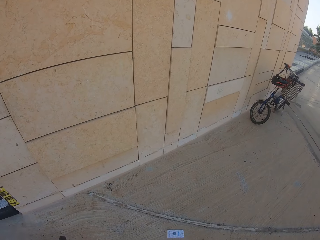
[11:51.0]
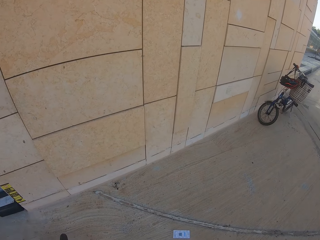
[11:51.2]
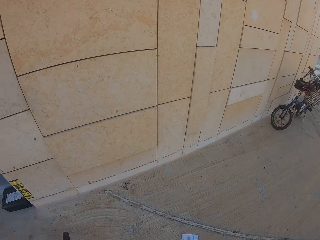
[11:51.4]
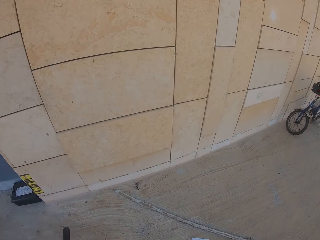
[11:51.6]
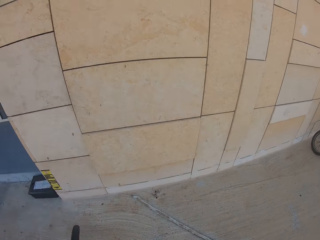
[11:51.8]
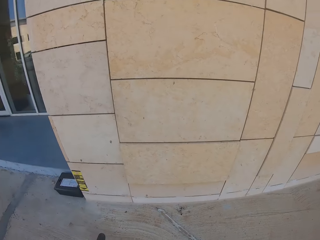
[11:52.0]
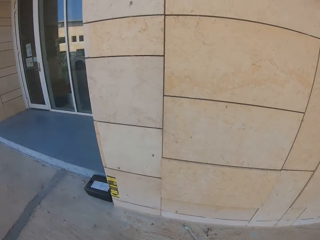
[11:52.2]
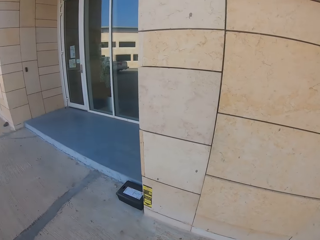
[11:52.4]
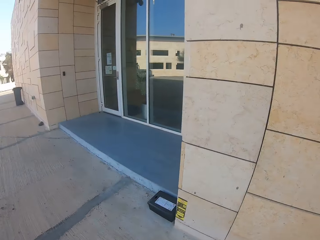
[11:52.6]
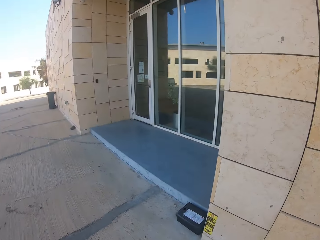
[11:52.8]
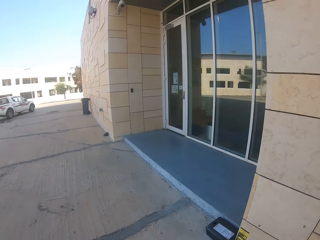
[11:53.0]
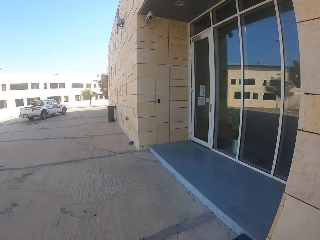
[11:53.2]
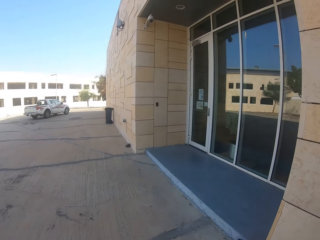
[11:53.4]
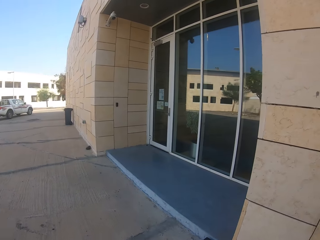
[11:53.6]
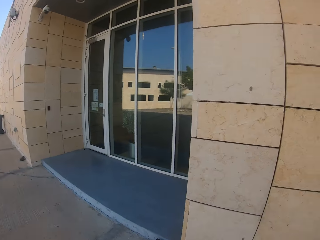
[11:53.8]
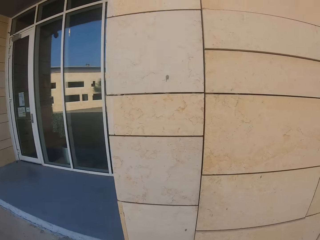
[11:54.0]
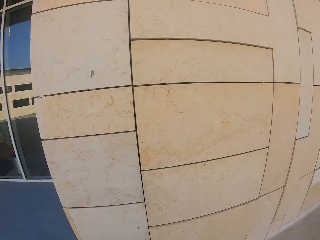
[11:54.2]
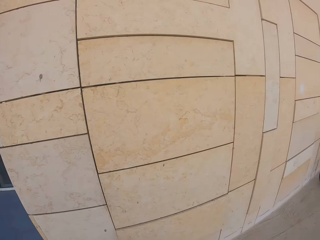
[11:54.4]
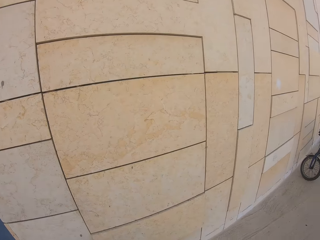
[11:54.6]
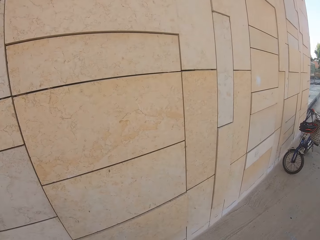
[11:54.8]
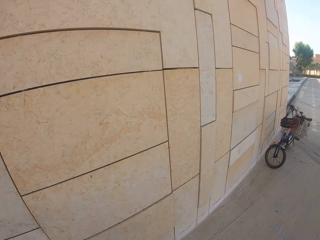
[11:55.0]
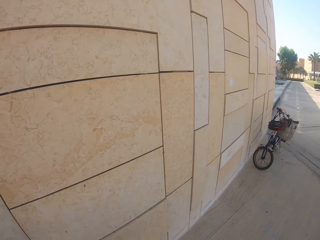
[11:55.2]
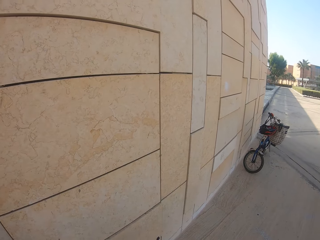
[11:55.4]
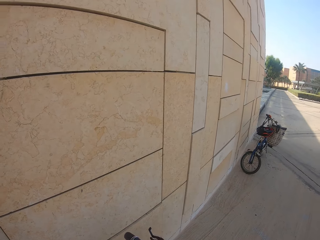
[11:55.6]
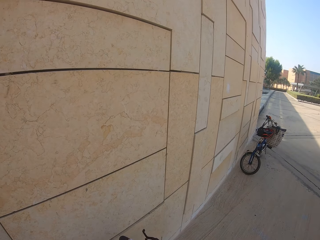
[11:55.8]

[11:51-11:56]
The camera wearer looks around the building. A white truck passes them.

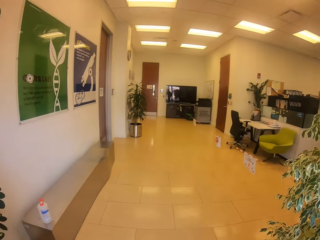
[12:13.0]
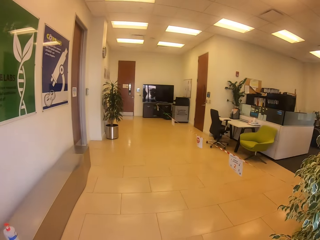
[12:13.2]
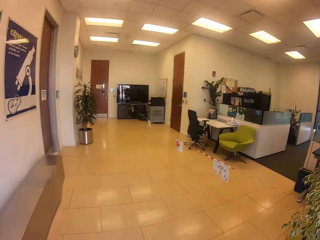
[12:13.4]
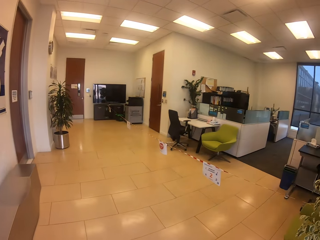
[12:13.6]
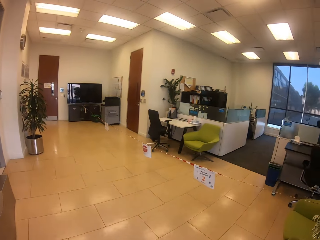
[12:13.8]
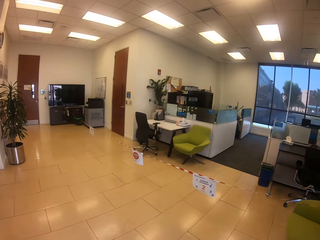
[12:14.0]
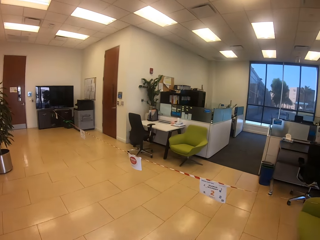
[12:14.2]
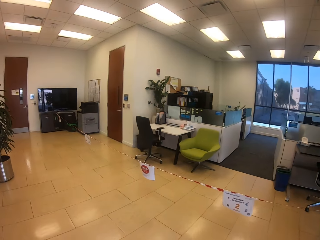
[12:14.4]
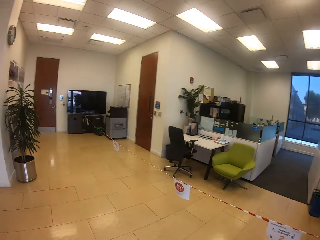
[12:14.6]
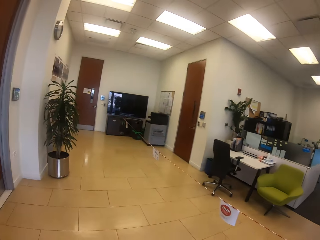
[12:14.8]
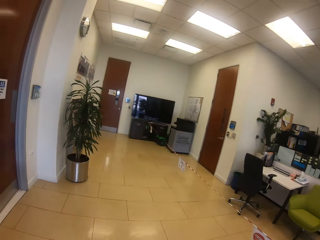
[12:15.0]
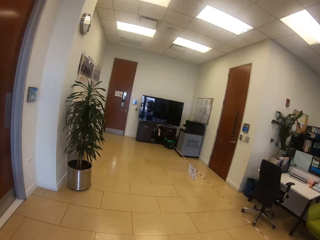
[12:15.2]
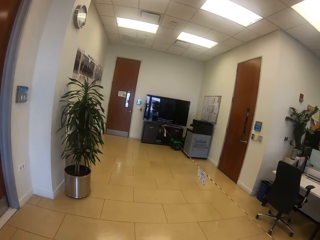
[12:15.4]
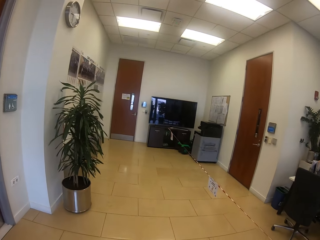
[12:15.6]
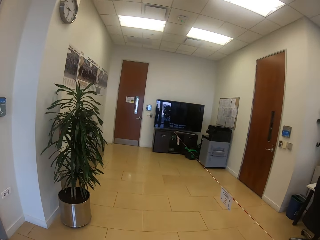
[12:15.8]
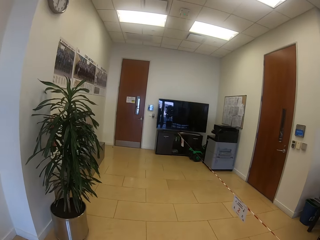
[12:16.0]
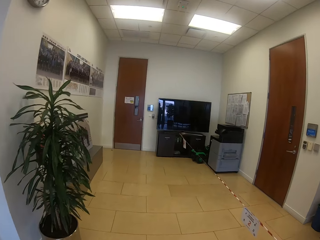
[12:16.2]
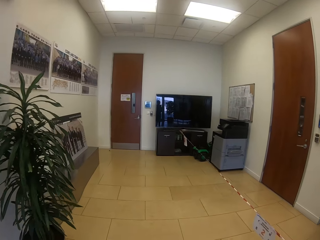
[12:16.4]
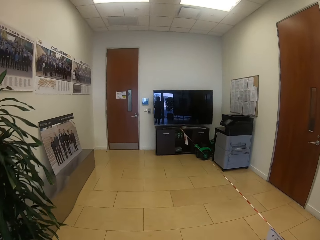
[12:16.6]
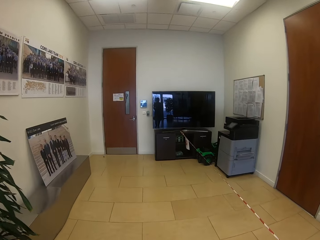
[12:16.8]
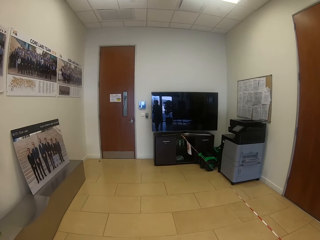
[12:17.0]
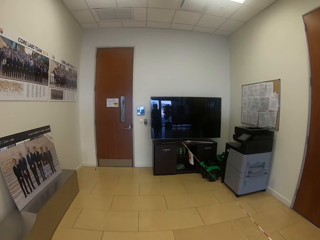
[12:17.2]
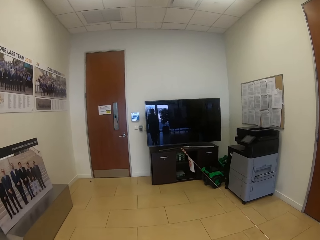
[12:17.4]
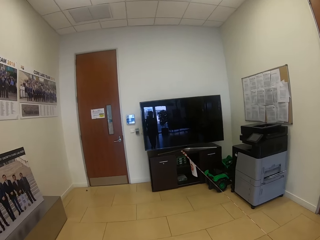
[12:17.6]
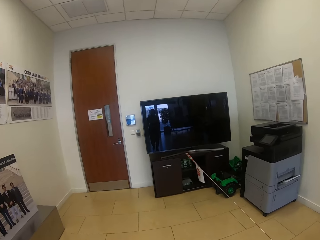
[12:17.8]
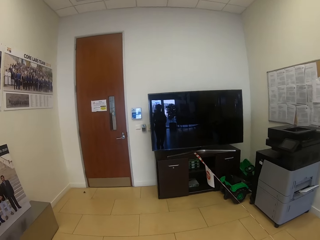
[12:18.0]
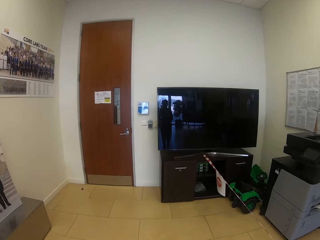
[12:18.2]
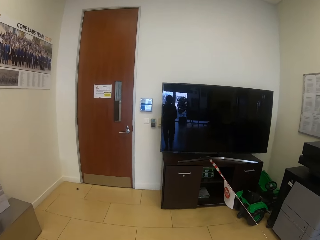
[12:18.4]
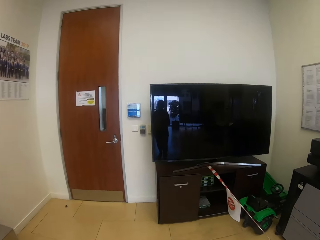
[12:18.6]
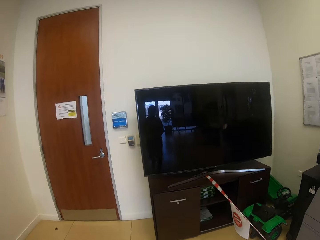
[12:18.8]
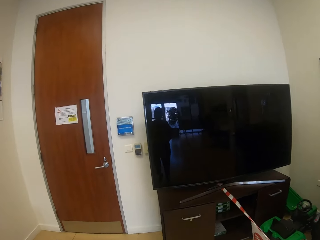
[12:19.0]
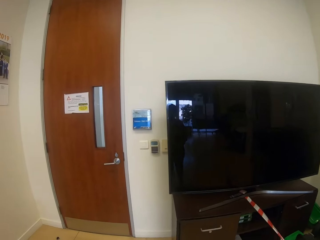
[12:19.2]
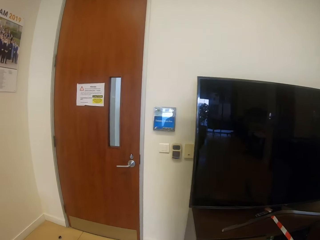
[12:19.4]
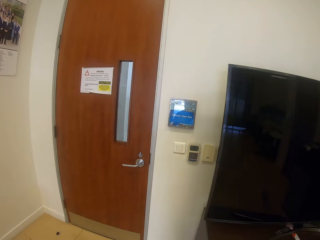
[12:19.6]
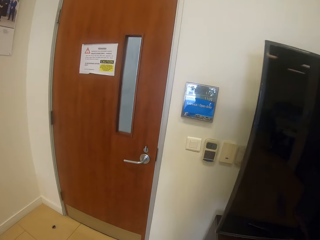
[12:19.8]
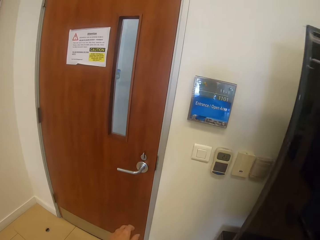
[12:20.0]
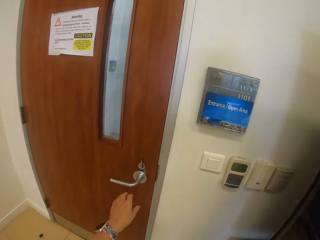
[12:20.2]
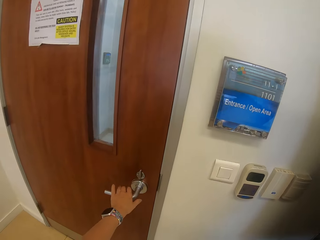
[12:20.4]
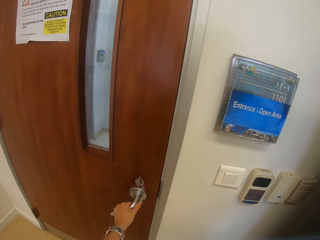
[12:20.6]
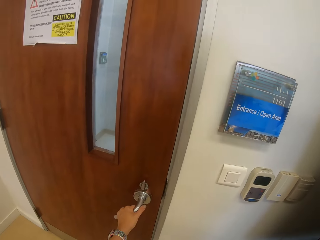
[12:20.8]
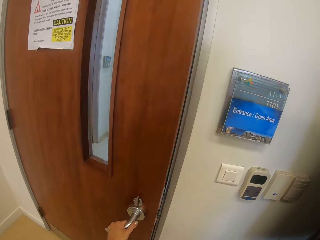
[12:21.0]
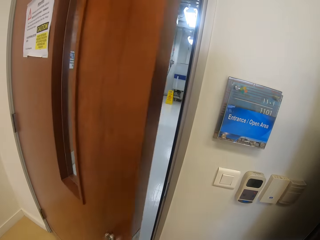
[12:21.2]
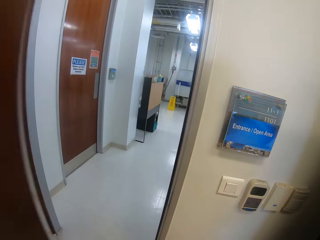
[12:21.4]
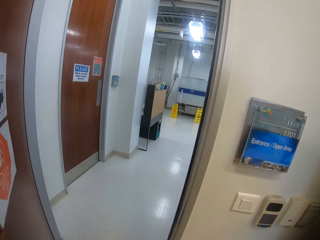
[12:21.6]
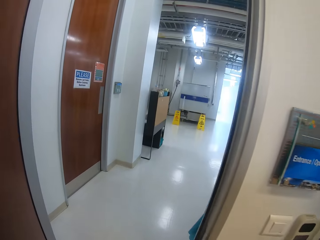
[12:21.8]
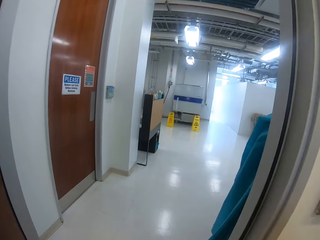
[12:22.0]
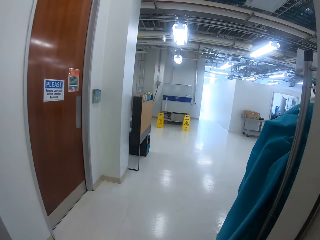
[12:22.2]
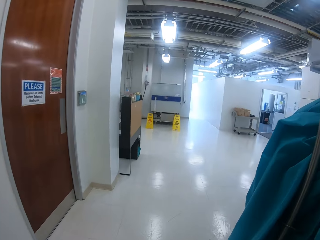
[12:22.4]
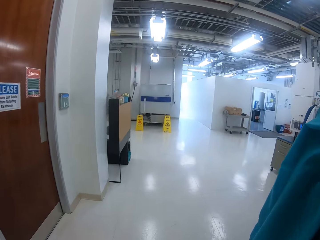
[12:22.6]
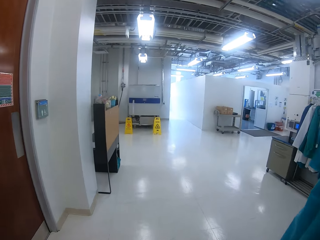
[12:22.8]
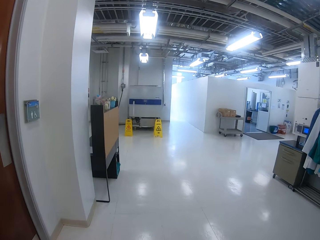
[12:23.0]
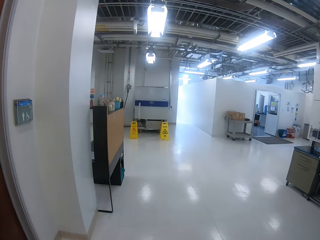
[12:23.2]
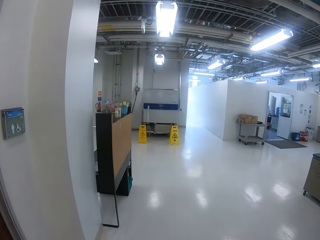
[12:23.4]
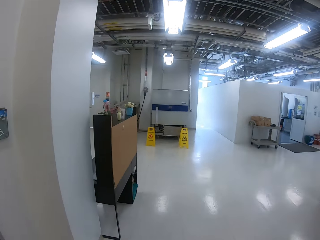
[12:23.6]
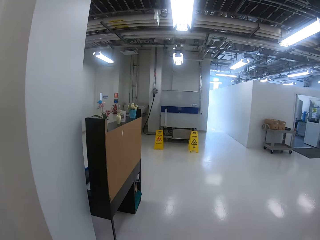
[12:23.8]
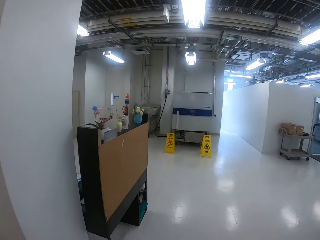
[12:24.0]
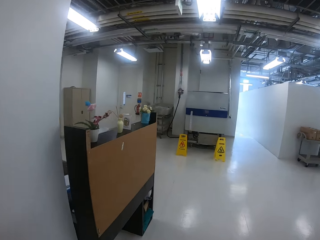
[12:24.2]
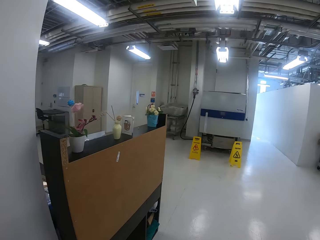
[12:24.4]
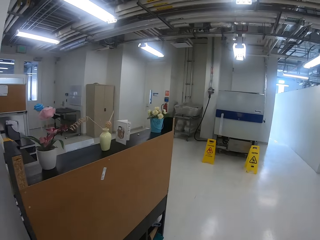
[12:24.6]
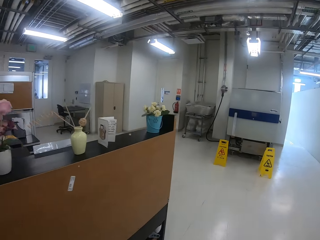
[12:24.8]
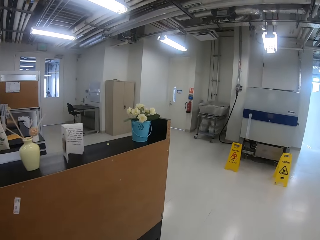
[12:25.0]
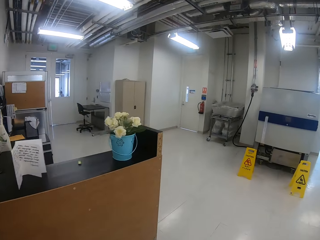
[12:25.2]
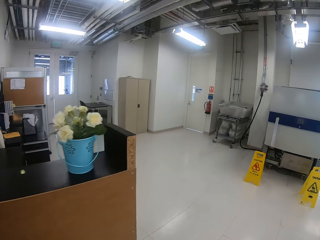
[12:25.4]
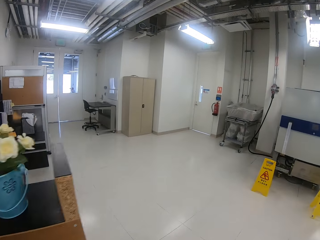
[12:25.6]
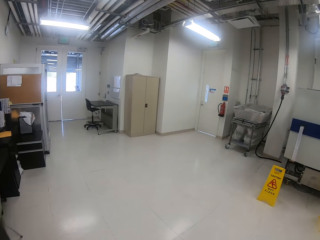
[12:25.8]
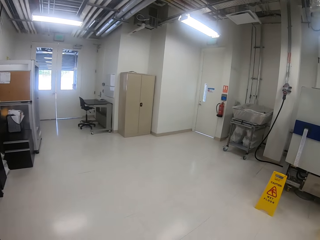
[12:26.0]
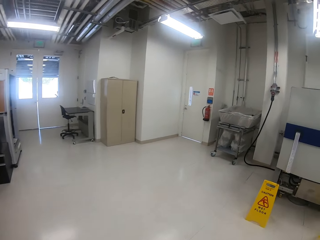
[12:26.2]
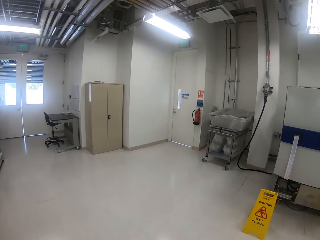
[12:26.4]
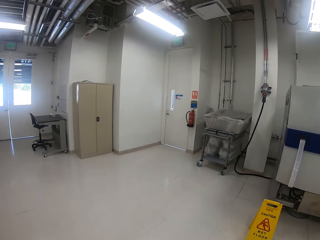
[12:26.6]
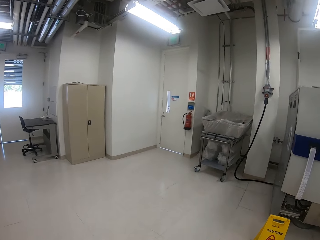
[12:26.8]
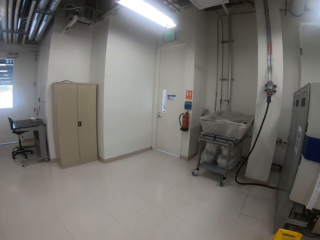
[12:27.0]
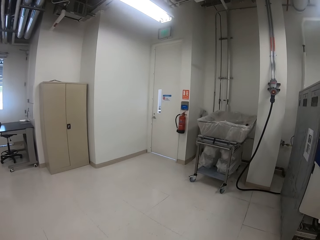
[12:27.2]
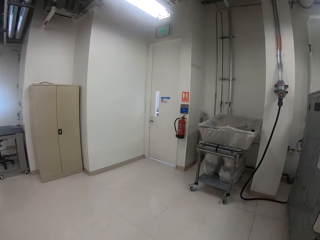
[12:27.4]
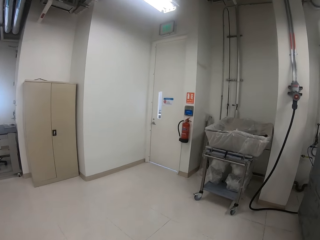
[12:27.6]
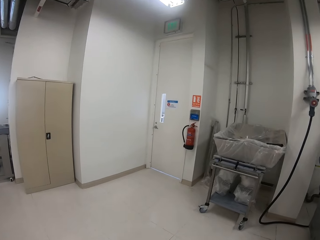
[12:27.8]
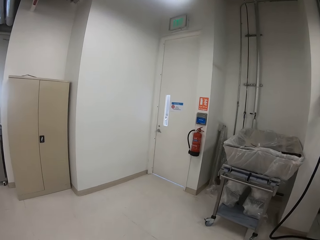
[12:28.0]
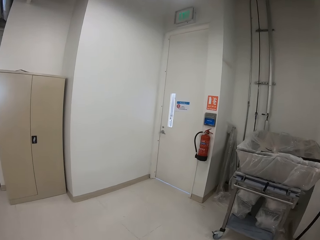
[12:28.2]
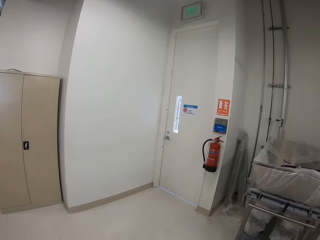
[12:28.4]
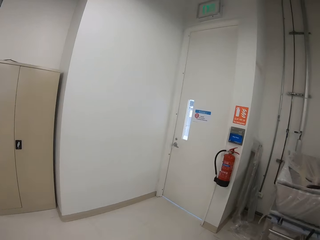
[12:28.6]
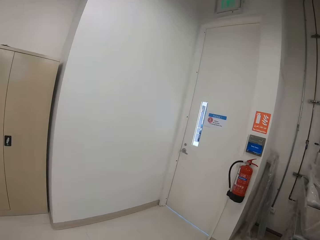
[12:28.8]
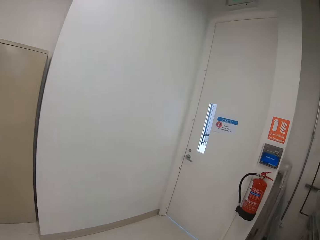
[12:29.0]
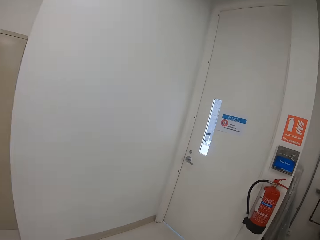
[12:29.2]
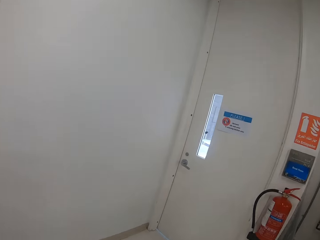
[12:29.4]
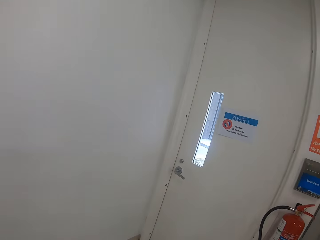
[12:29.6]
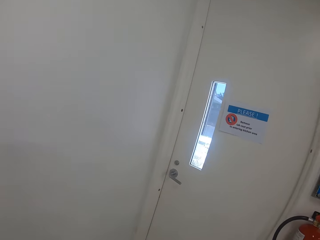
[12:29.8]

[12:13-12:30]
The camera wearer walks in the building. They open the door. They walk in the building.
